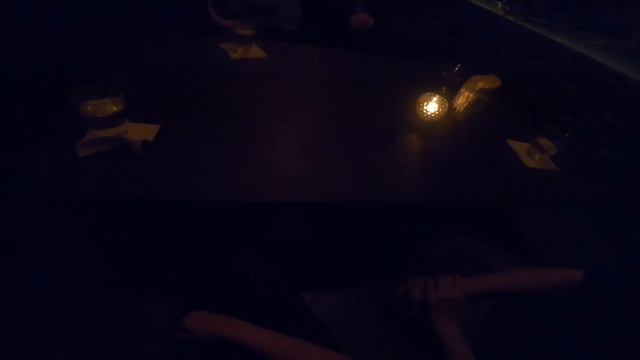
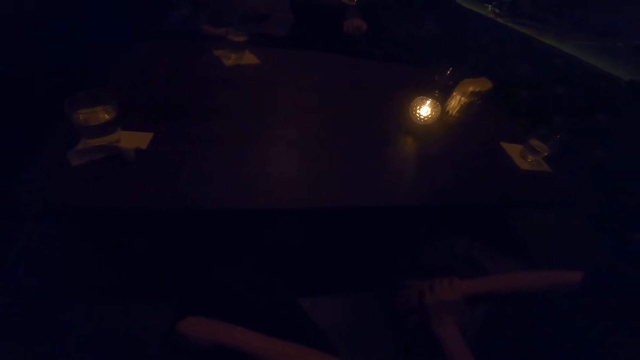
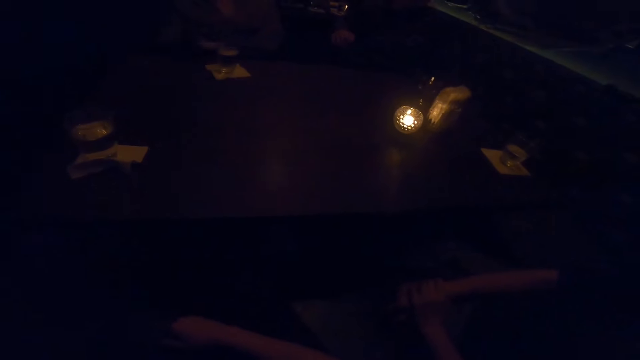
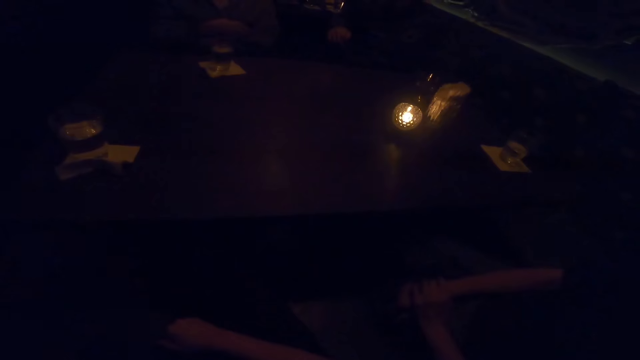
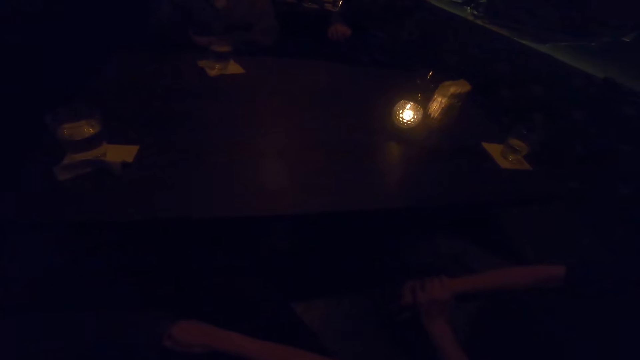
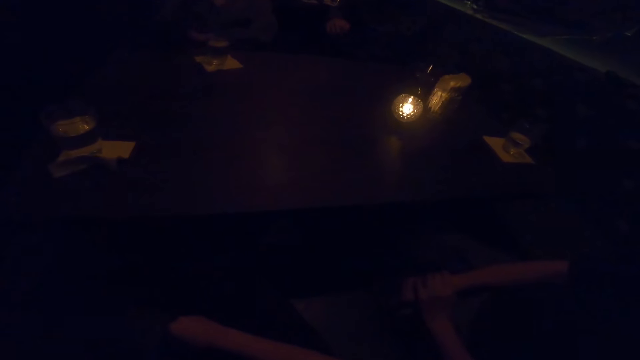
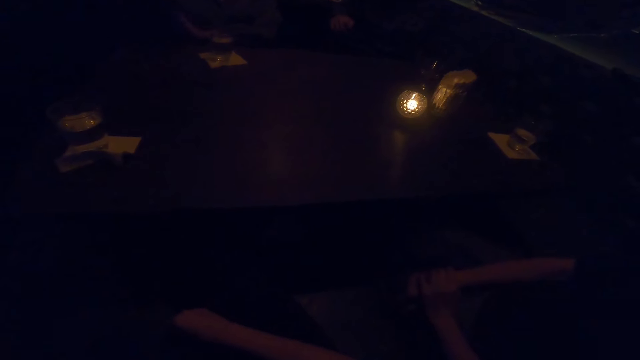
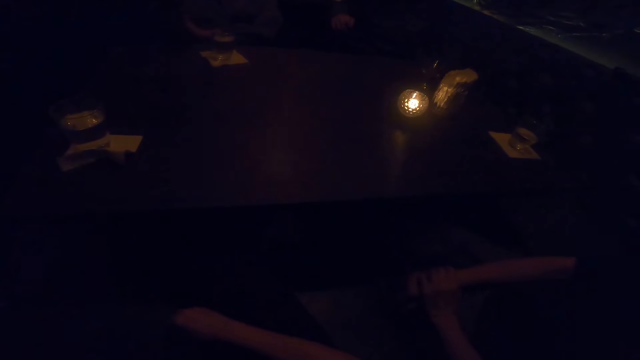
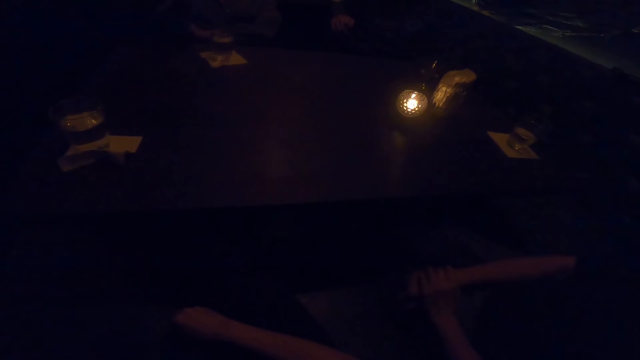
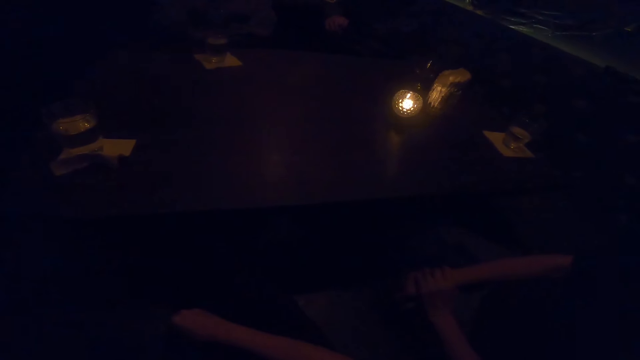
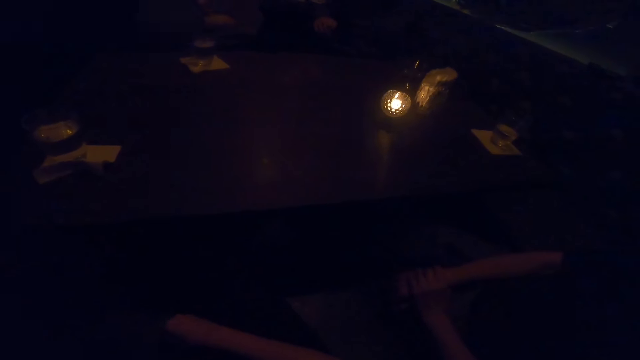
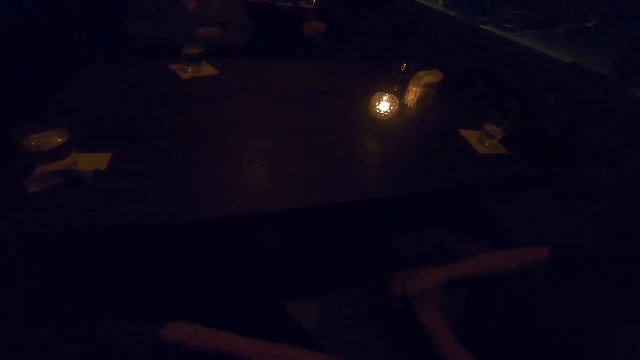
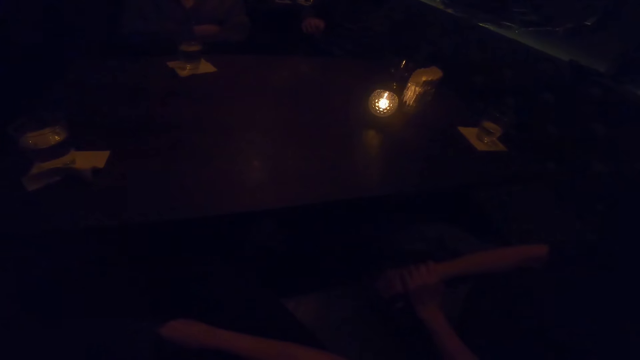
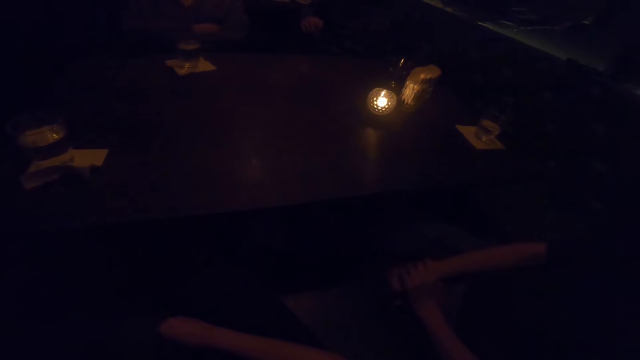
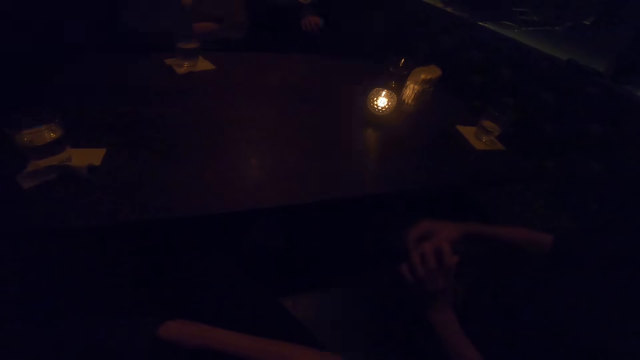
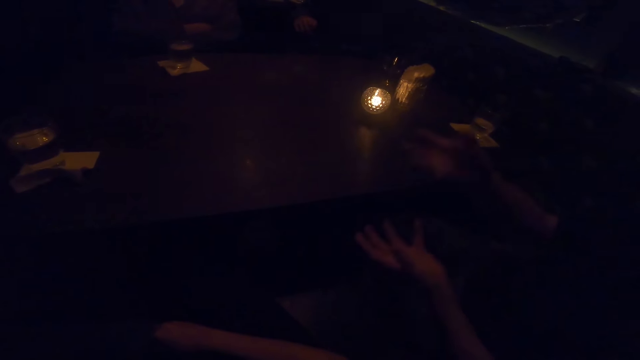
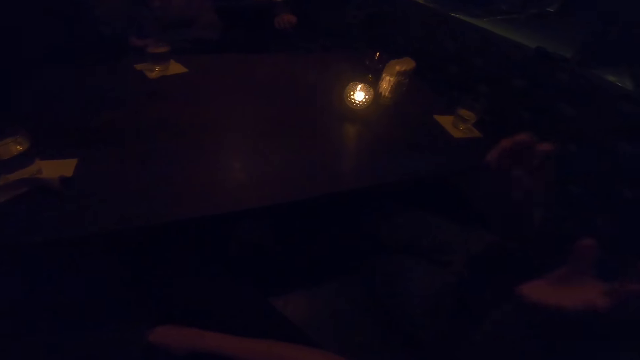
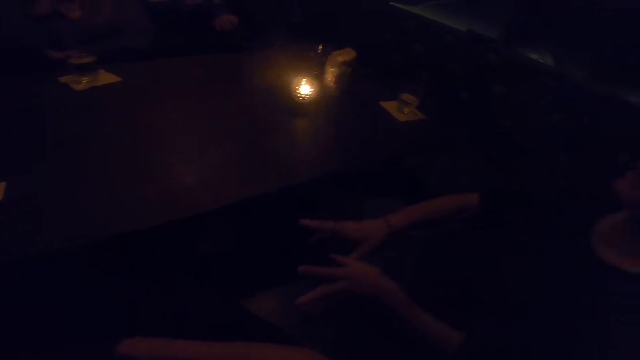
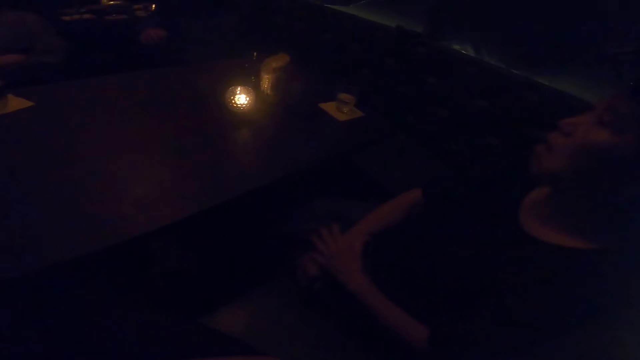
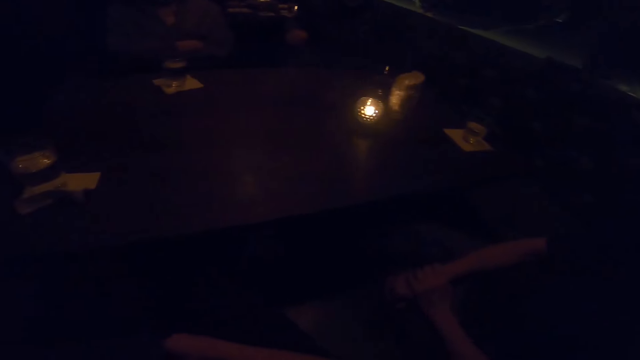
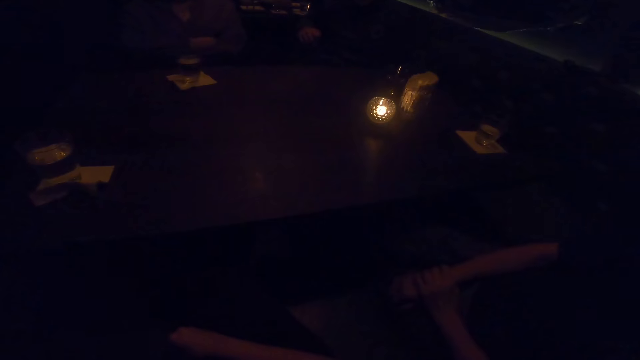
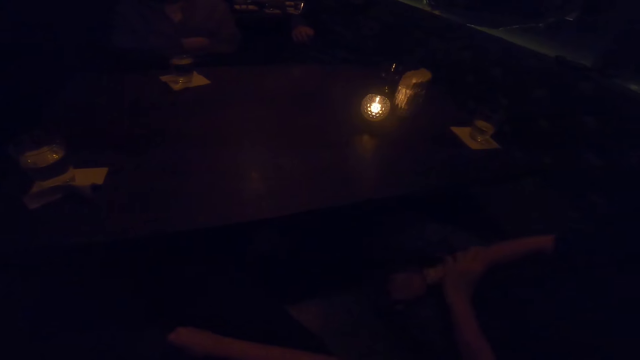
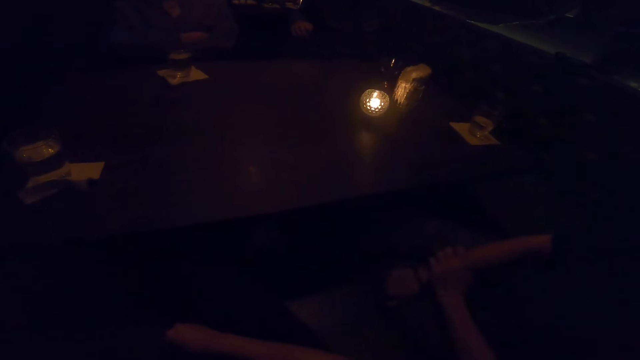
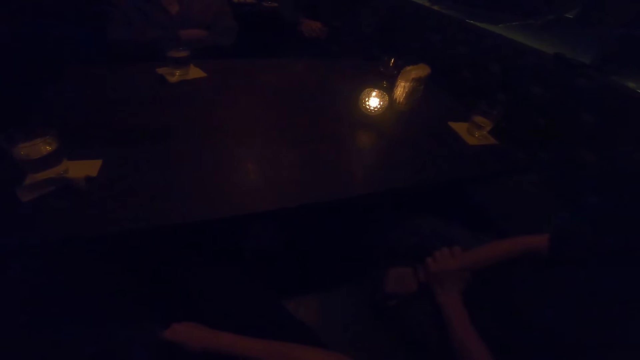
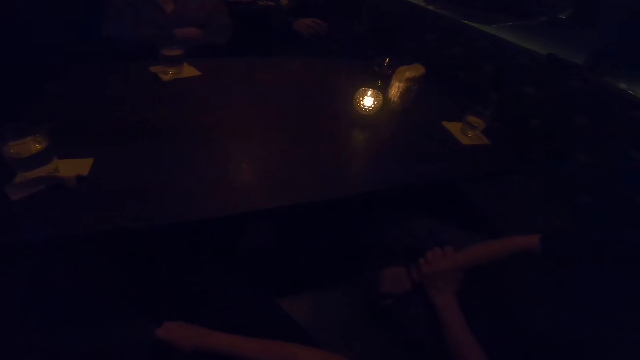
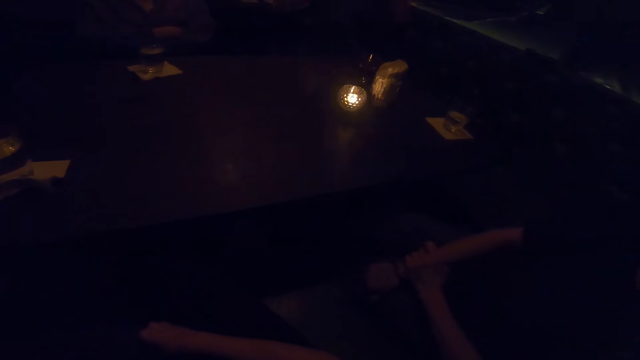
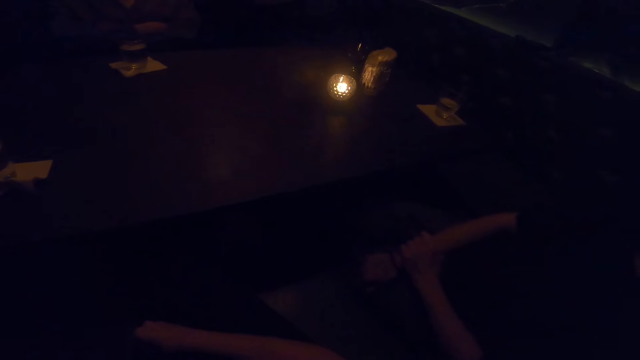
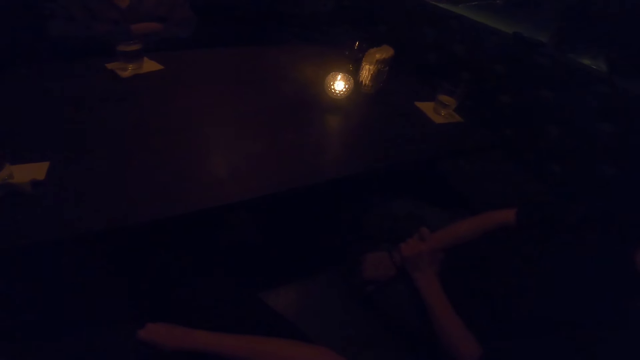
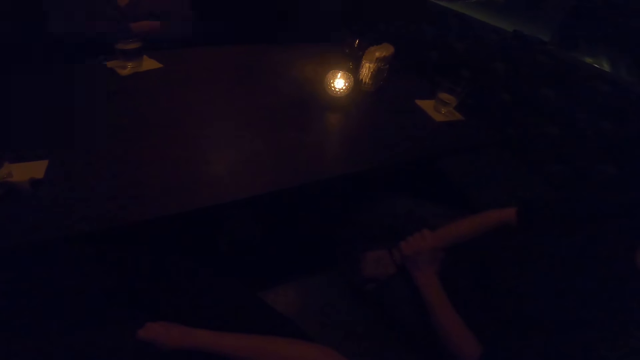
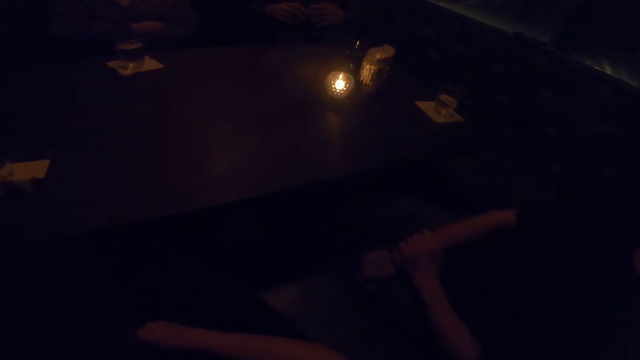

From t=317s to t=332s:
A man responds to a woman. The woman converses with the man, another woman and the camera wearer. The man speaks to the first woman, the other woman and the camera wearer. The other woman responds to the man. A woman gesticulates with both hands. The camera wearer makes a sound. The man speaks to the first woman, the other woman and the camera wearer.

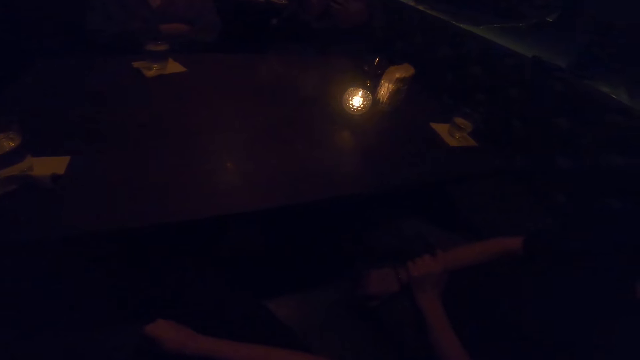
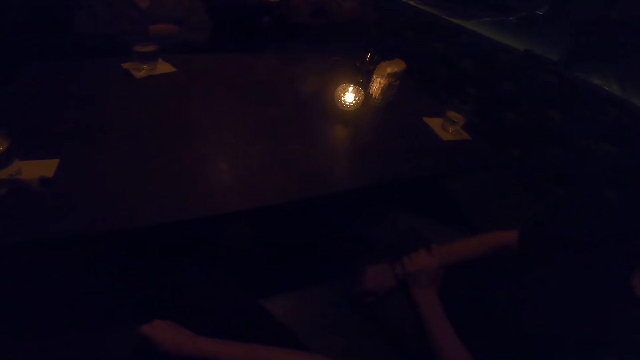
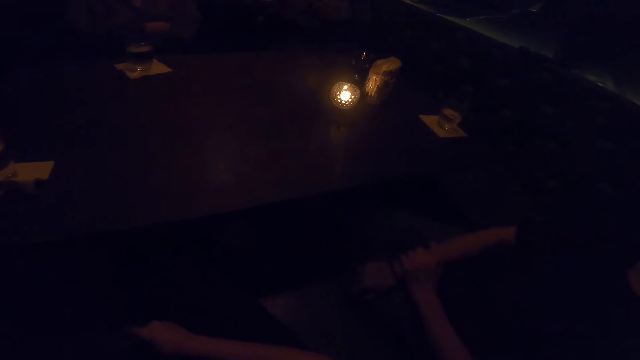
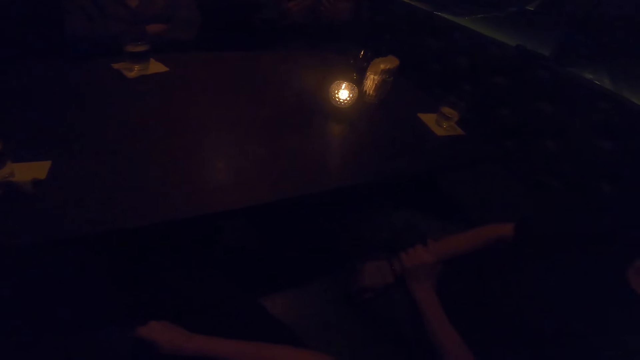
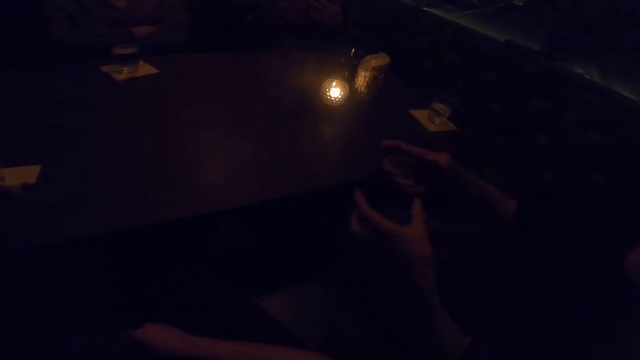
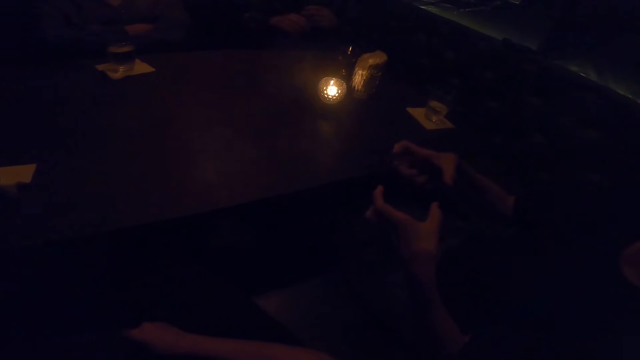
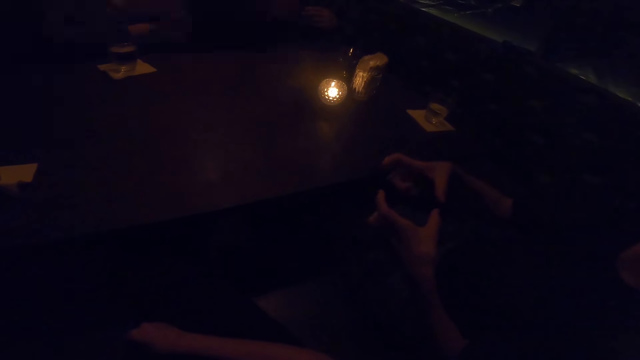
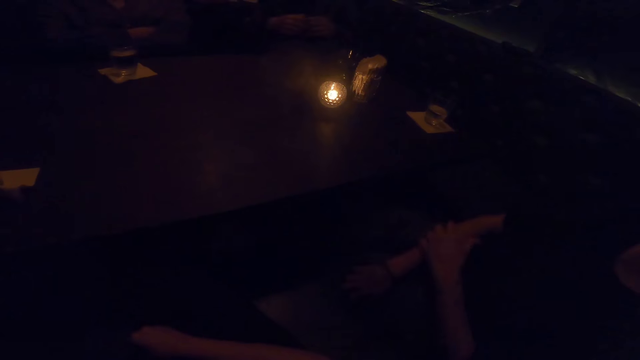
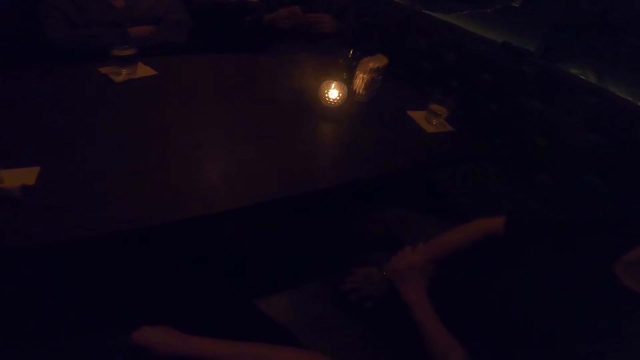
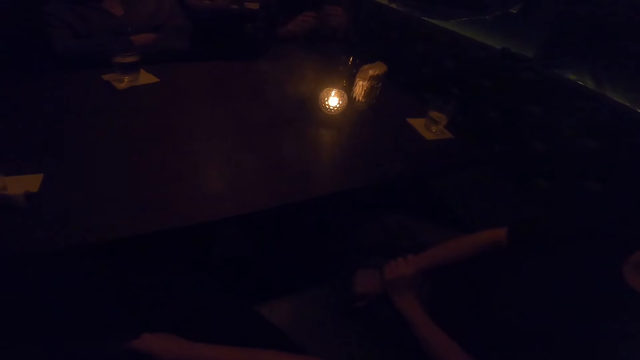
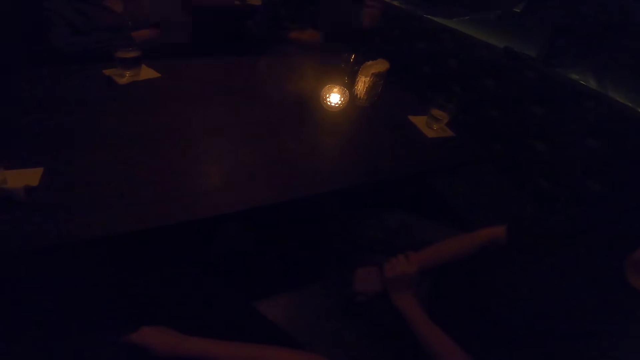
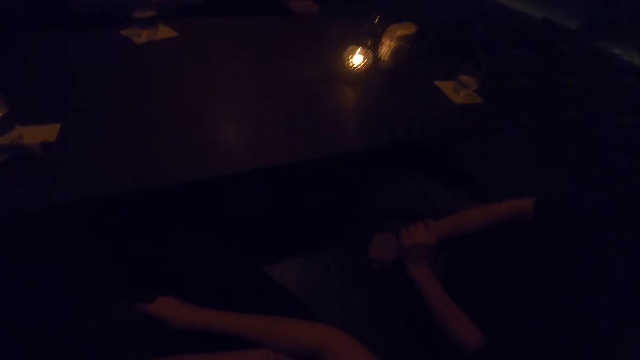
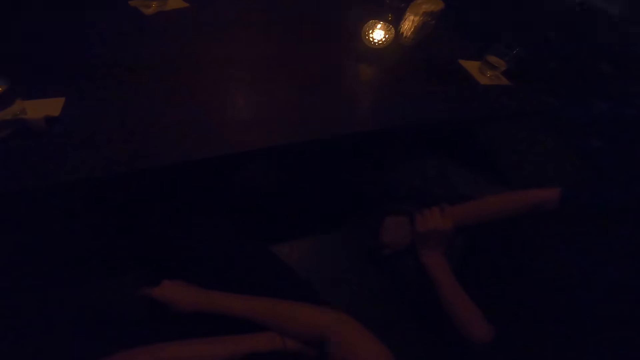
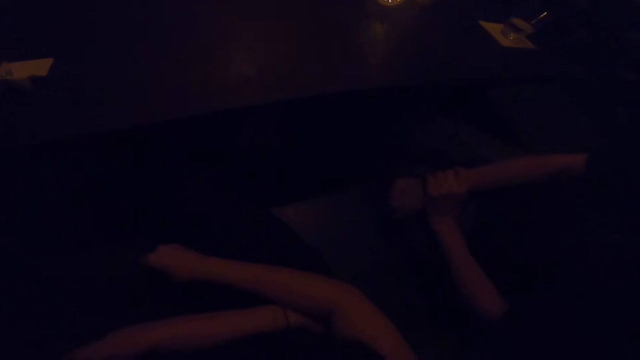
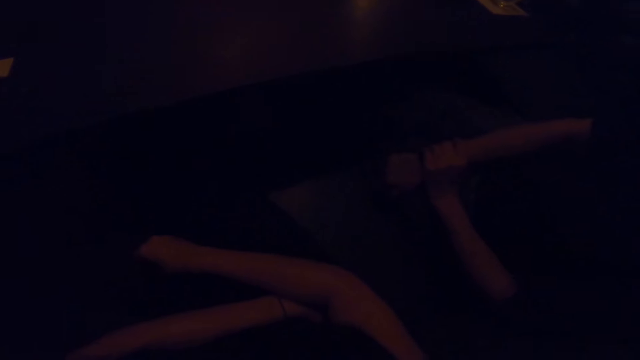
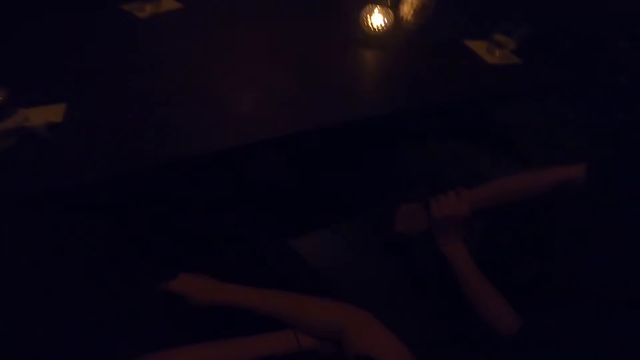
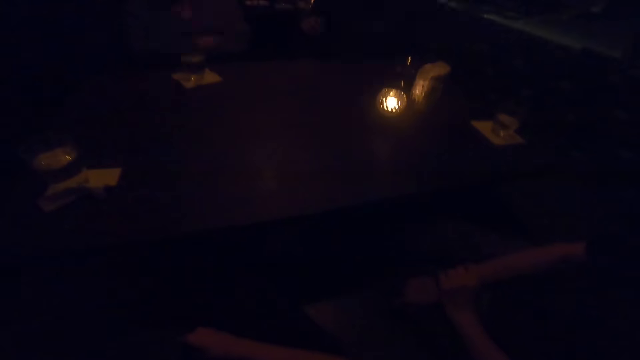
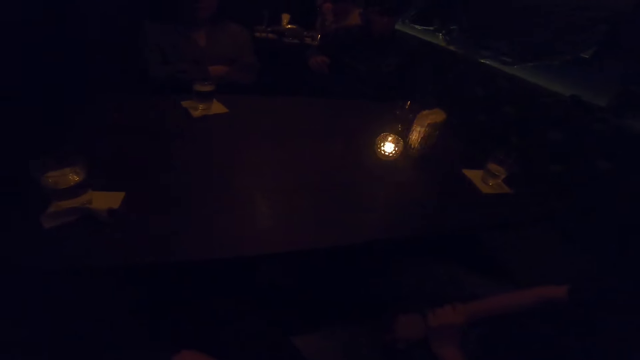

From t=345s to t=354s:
A woman gesticulates with both hands. A woman talks to a man. The man speaks to another woman, the first woman and the camera wearer. The camera wearer looks down. The man talks to the other woman, the first woman and the camera wearer.
